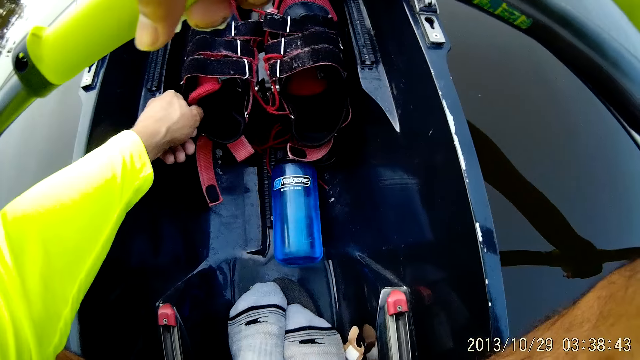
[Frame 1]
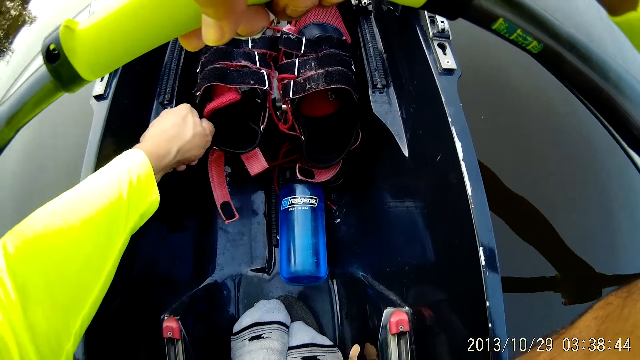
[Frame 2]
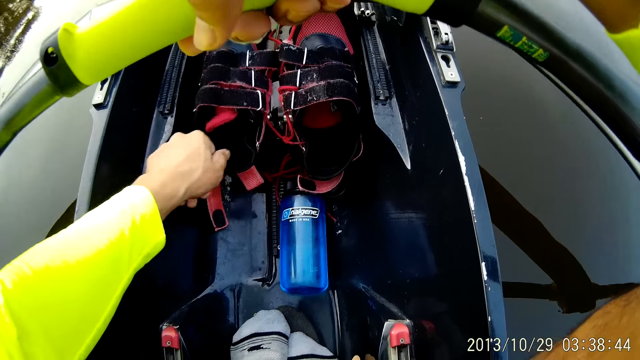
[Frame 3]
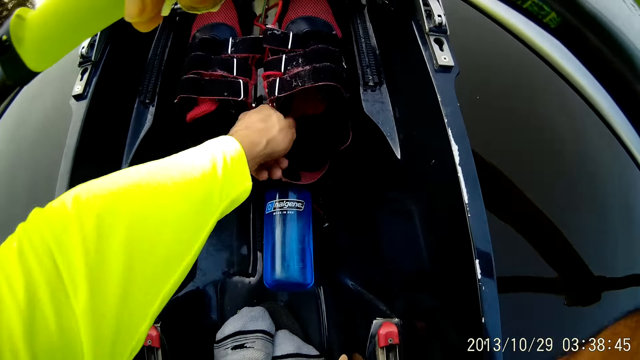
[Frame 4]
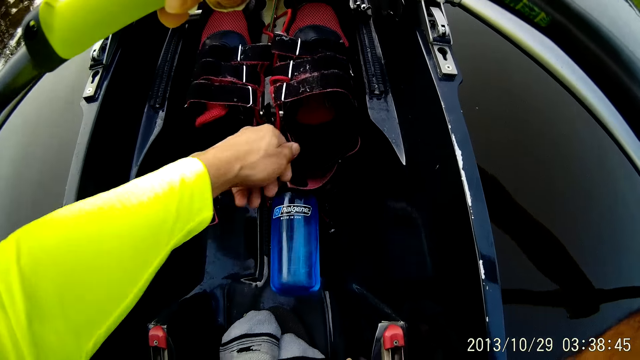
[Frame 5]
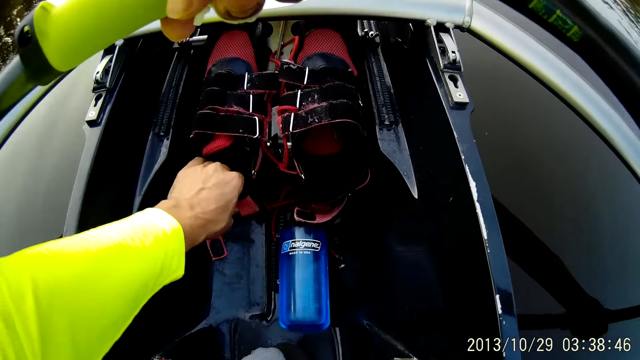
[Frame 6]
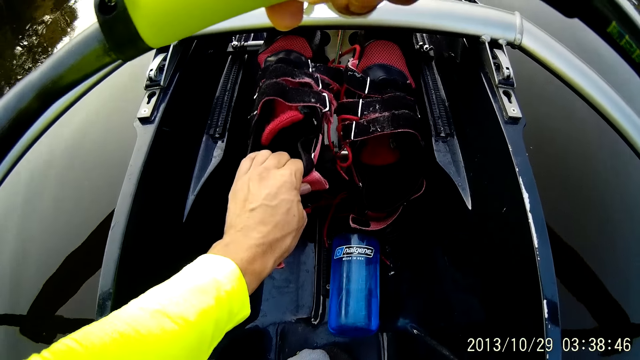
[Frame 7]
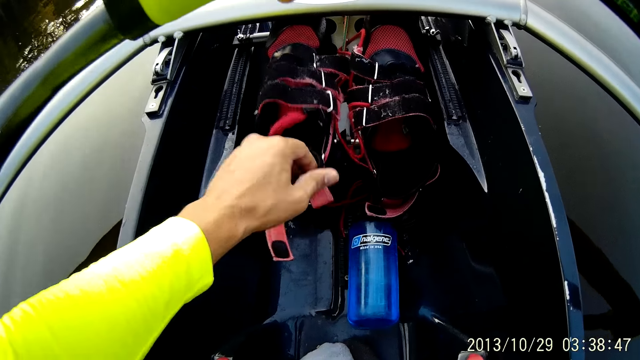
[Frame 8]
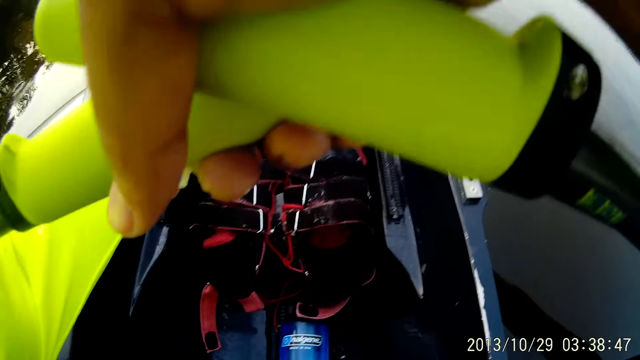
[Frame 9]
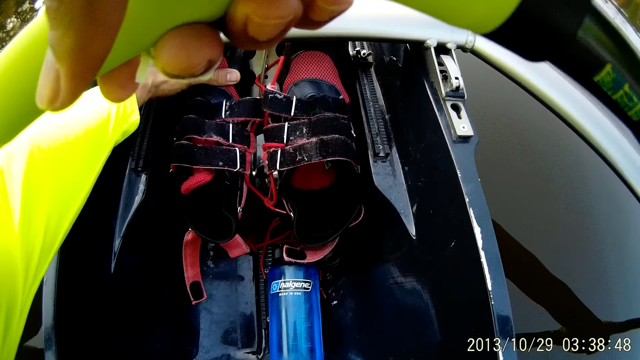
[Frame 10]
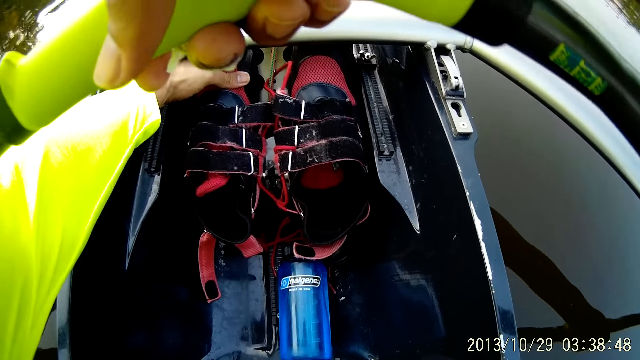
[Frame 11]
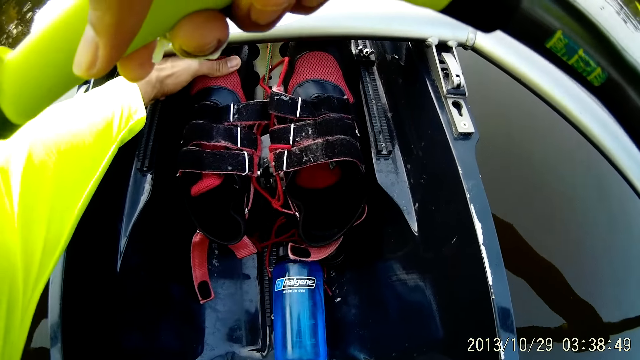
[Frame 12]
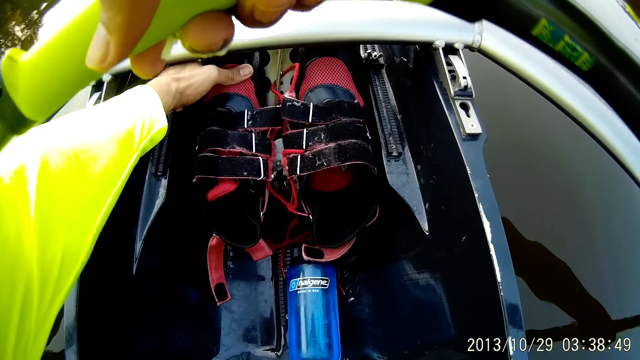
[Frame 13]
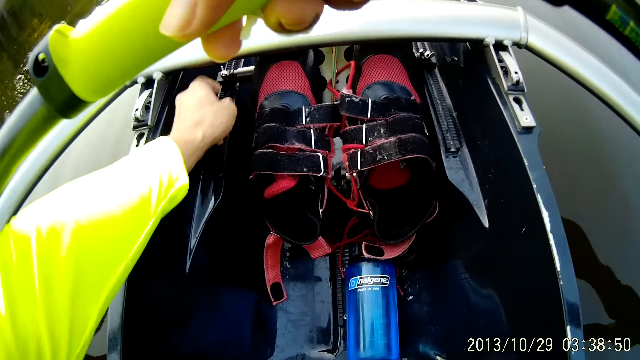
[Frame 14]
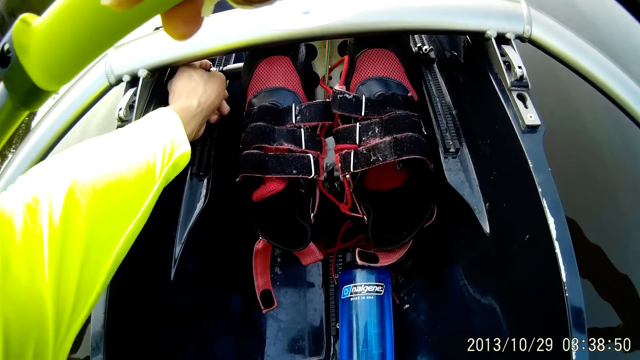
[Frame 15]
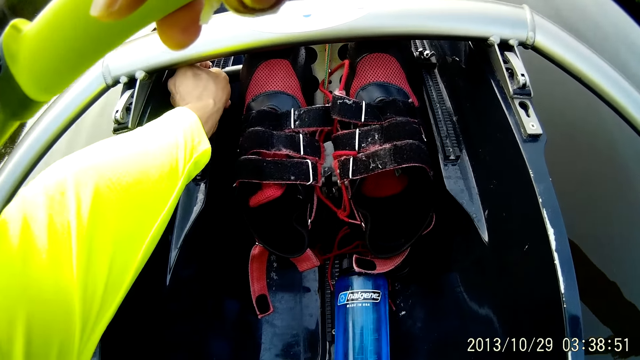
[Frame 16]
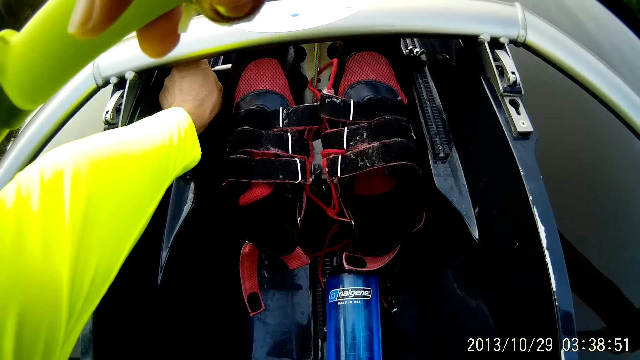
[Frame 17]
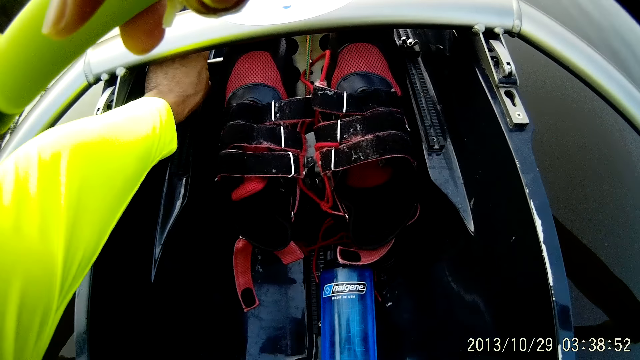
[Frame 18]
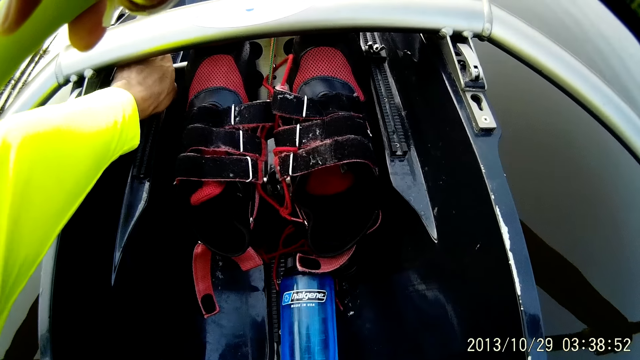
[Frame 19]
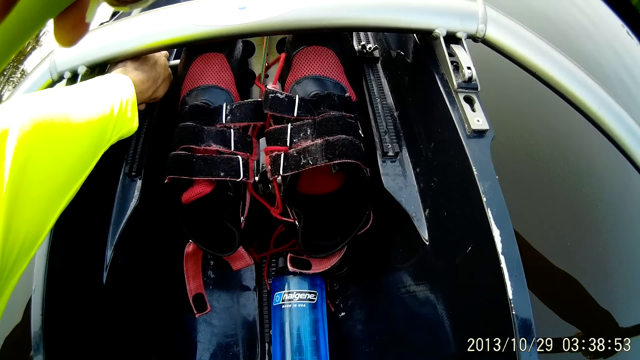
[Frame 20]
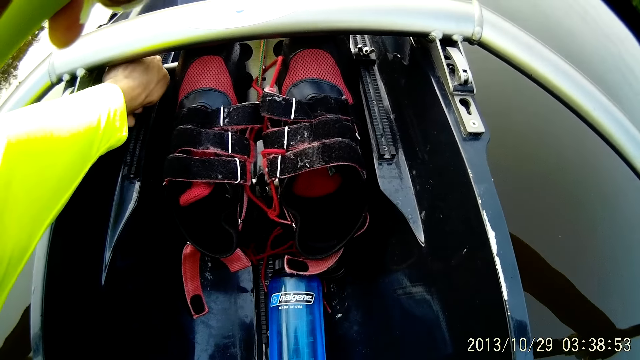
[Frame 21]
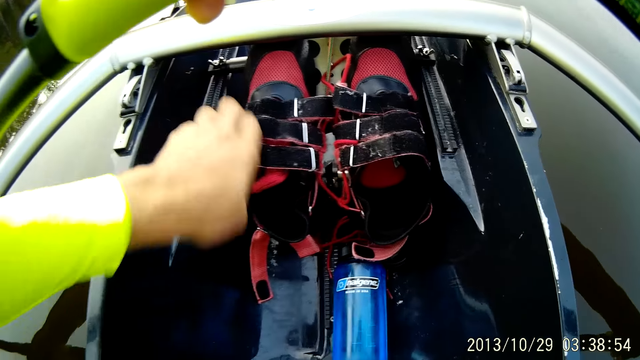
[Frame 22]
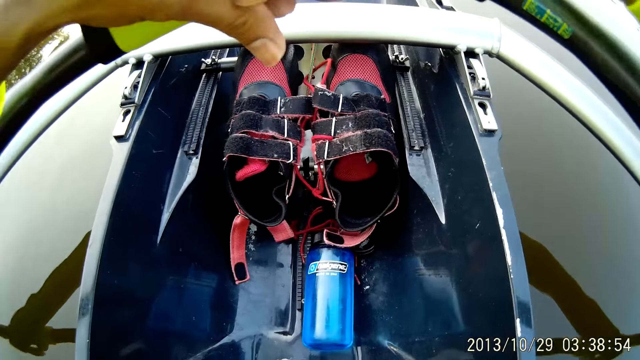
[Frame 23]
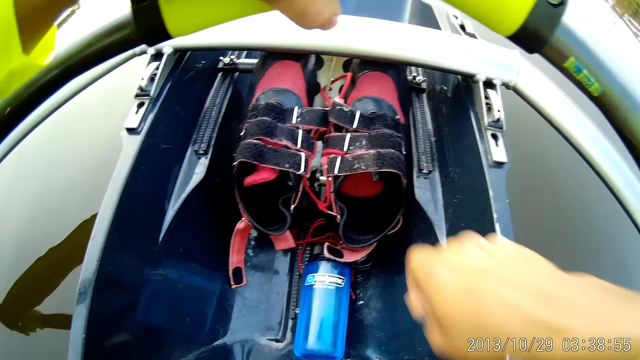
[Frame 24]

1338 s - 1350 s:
The camera wearer touches his shoe with his left hand, and touches it again. They adjust the boat shoes. They adjust the boat with her right hand. They operate the boat.

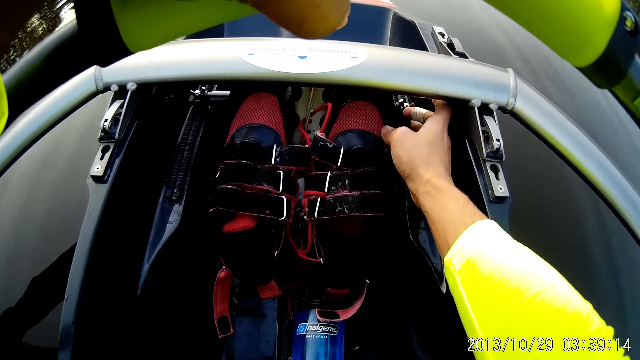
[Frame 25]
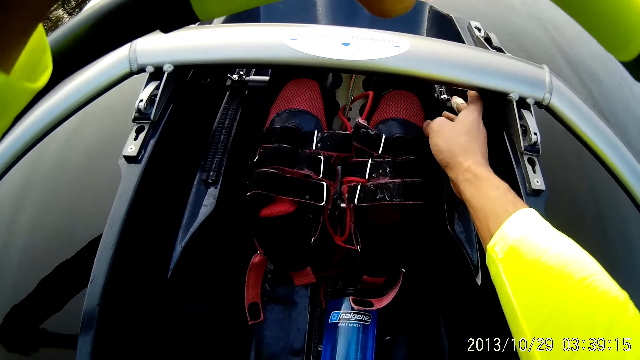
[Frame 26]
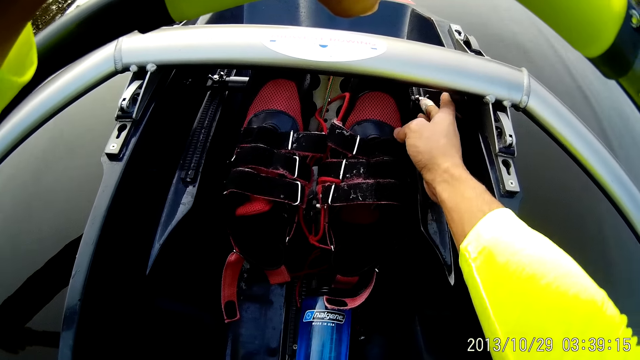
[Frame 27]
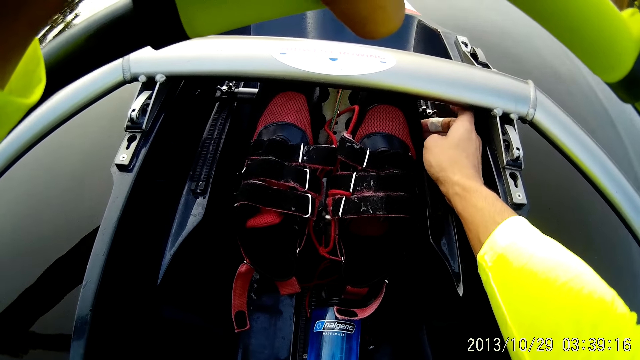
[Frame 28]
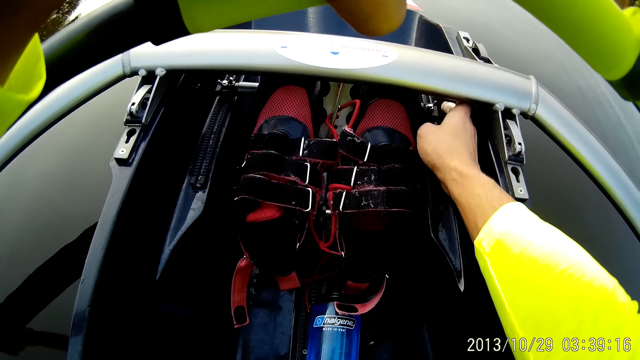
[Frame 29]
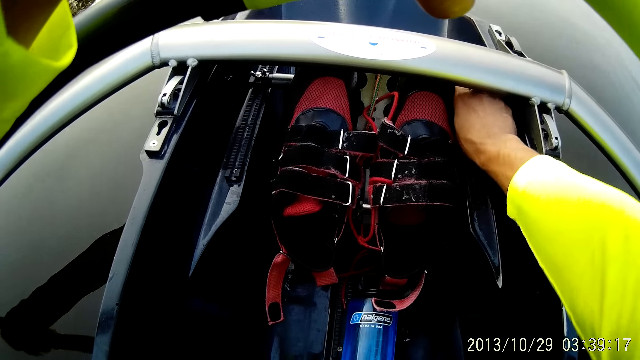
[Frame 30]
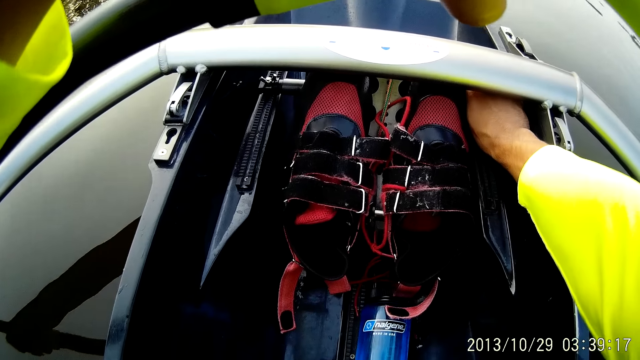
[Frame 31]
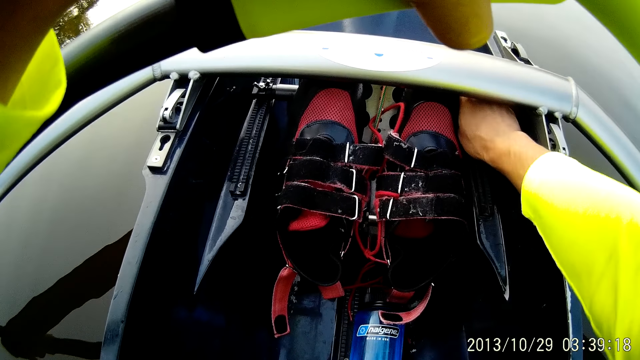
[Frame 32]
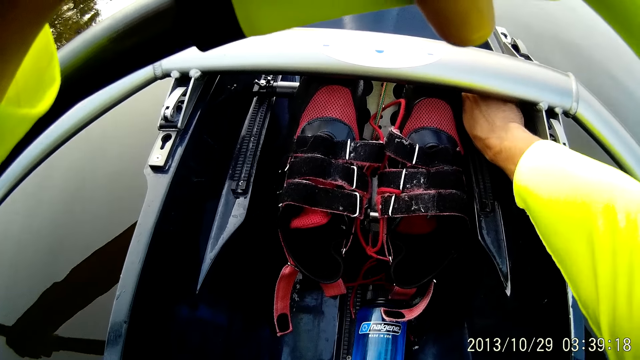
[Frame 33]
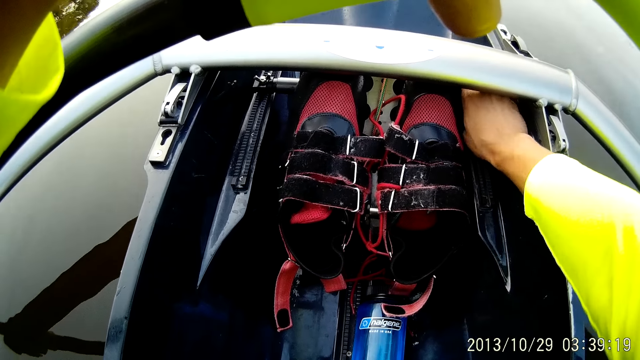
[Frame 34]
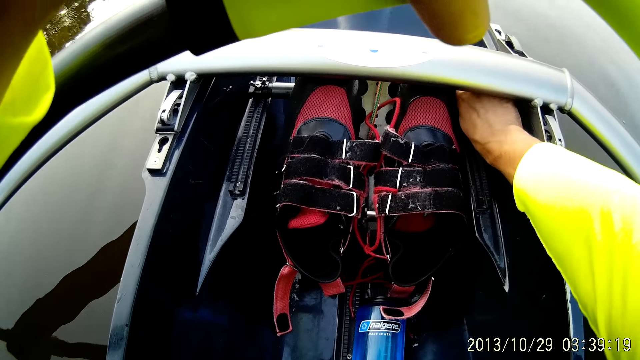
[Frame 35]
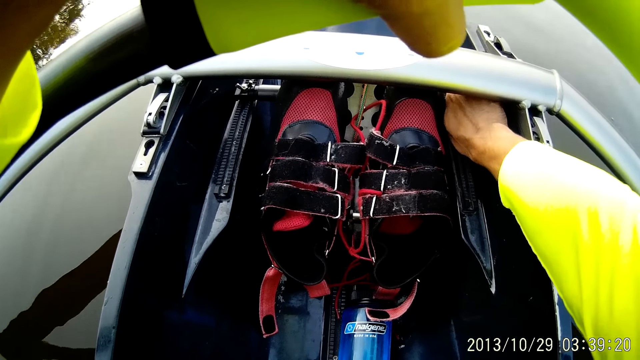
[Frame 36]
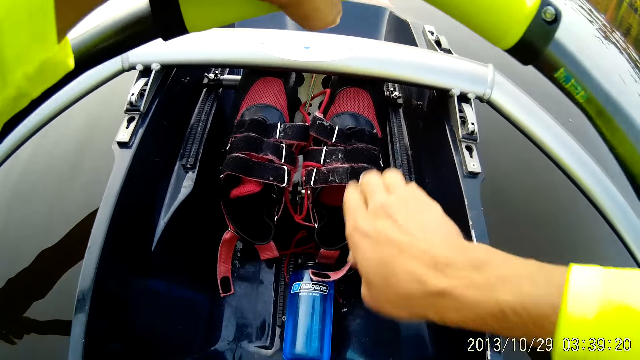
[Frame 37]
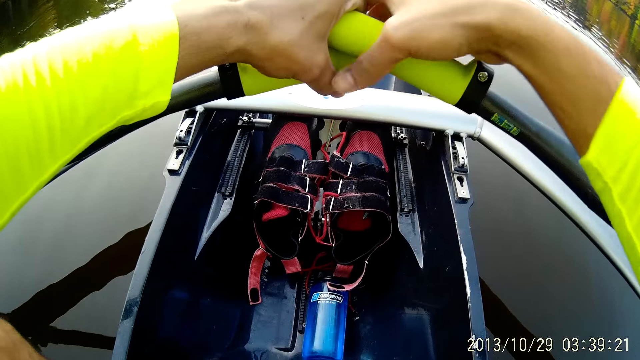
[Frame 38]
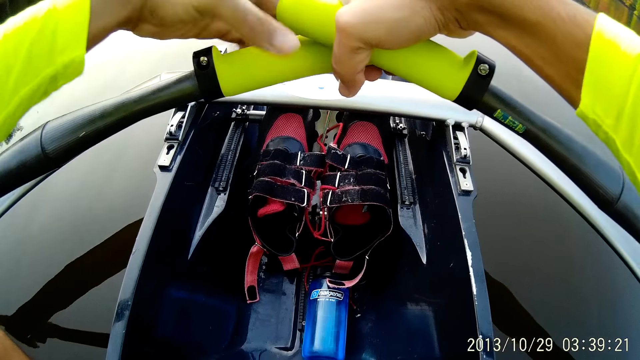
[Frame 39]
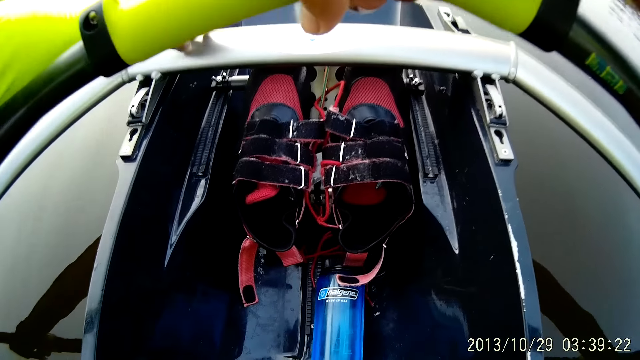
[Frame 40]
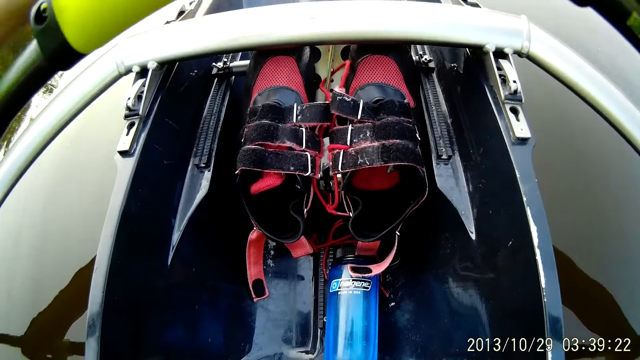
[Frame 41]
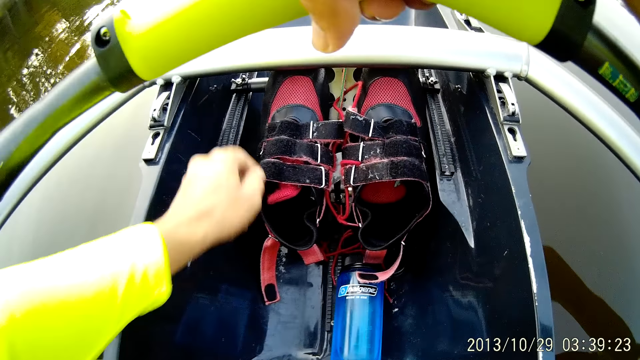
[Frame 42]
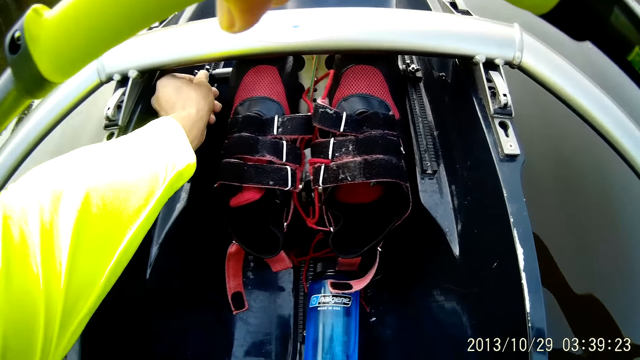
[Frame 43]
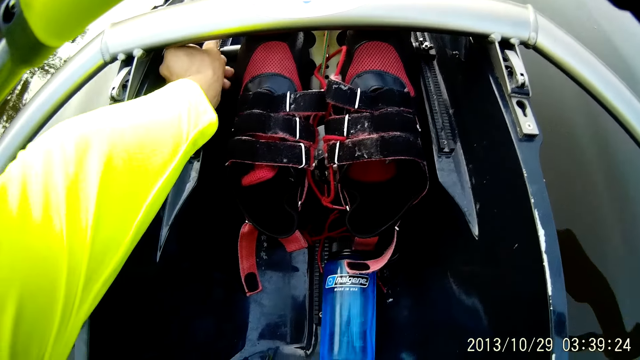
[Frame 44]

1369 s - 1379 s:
The camera wearer twists a button on the boat. They hold the steering wheel or boat oars with both hands. They adjust something using the left hand.
